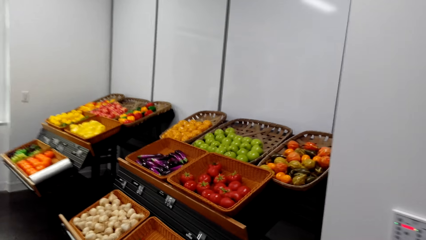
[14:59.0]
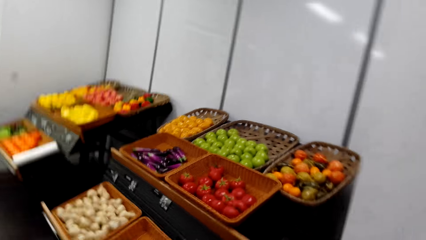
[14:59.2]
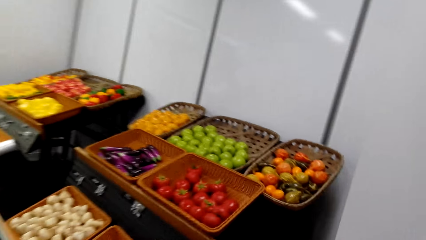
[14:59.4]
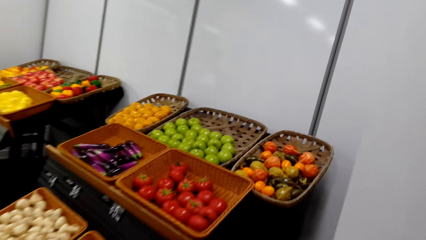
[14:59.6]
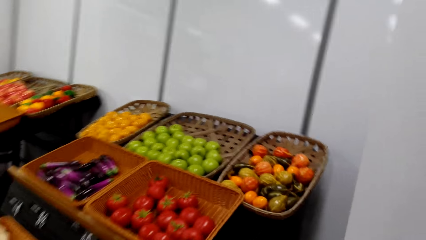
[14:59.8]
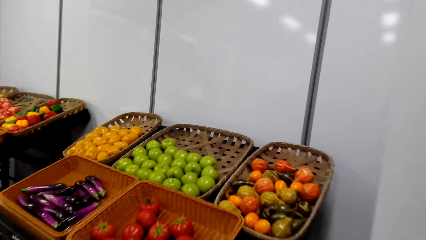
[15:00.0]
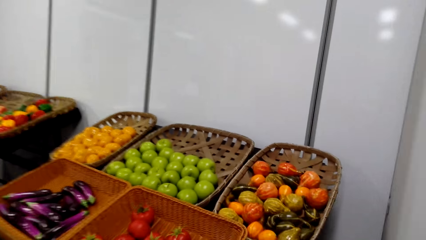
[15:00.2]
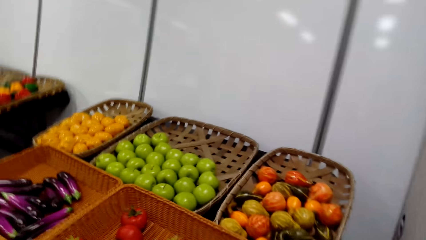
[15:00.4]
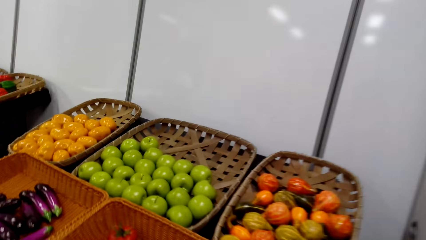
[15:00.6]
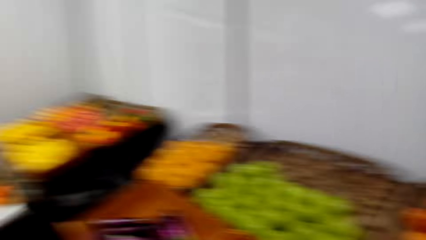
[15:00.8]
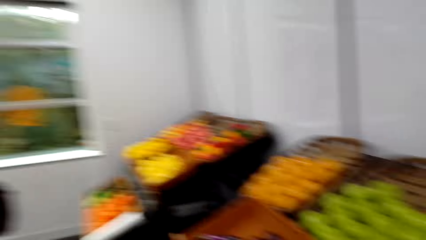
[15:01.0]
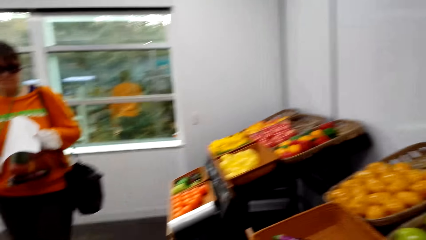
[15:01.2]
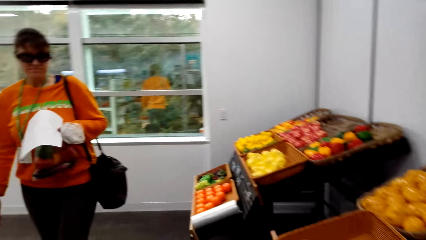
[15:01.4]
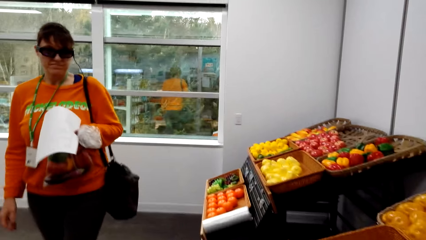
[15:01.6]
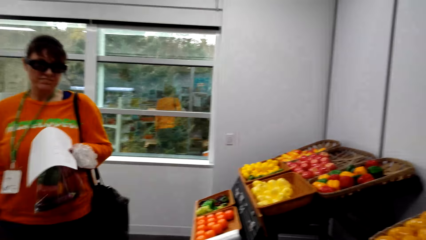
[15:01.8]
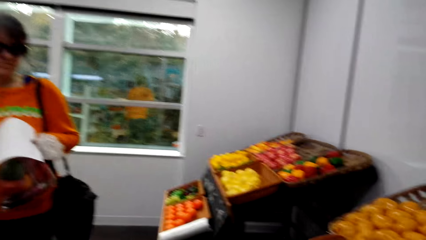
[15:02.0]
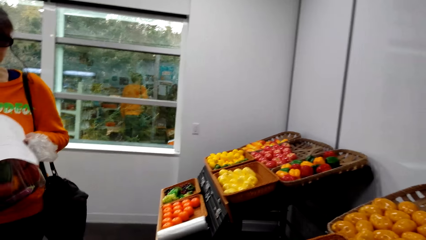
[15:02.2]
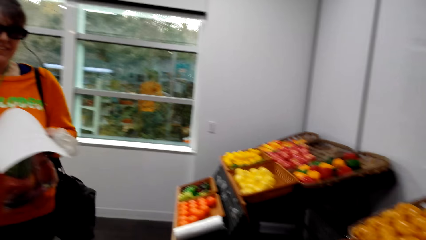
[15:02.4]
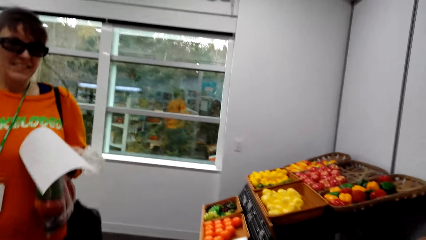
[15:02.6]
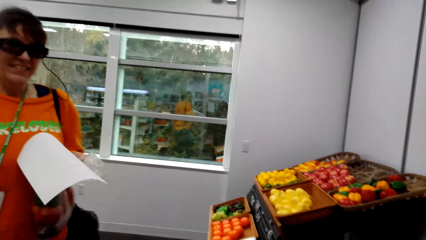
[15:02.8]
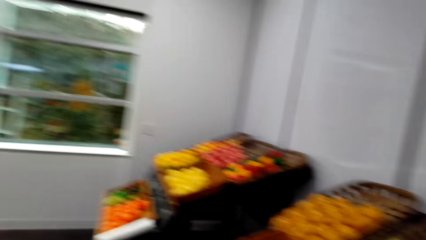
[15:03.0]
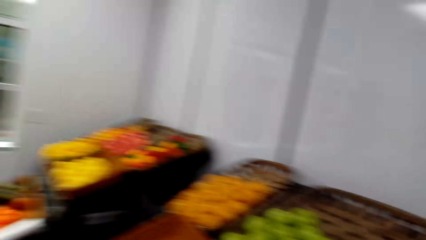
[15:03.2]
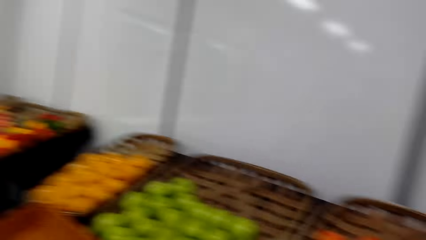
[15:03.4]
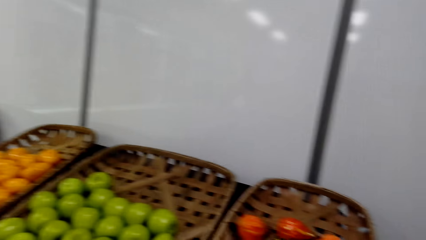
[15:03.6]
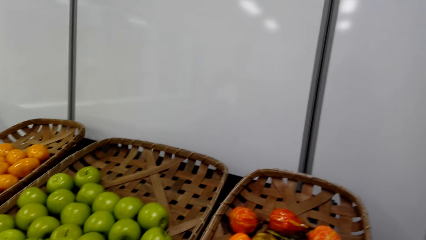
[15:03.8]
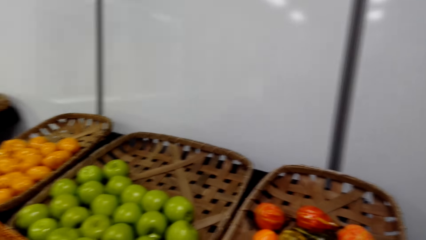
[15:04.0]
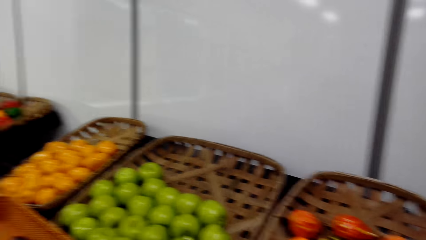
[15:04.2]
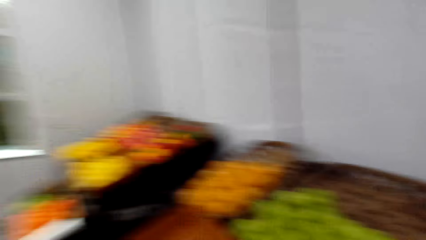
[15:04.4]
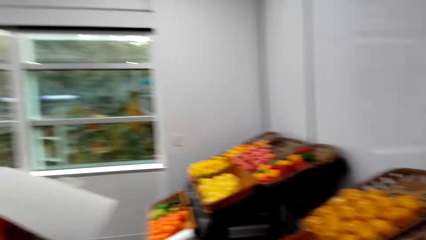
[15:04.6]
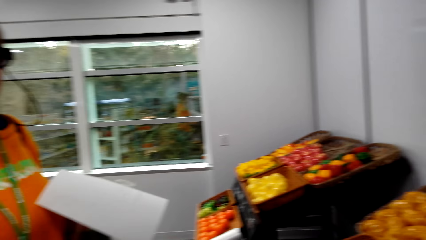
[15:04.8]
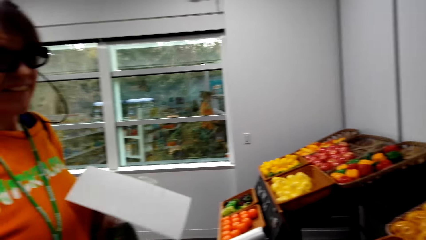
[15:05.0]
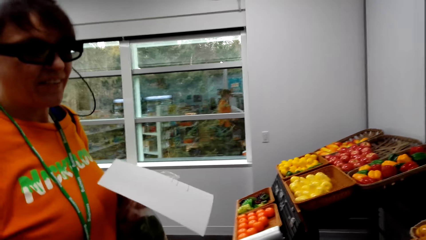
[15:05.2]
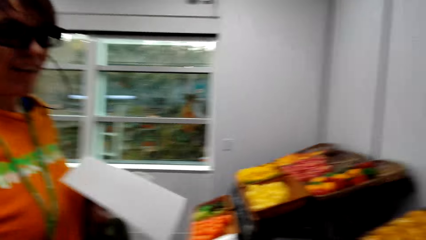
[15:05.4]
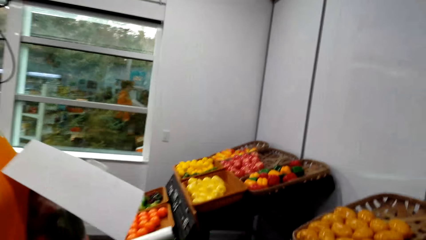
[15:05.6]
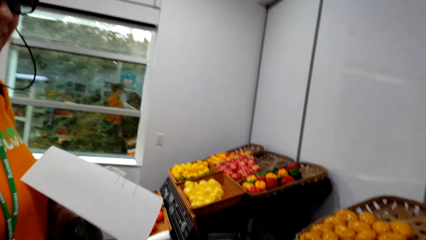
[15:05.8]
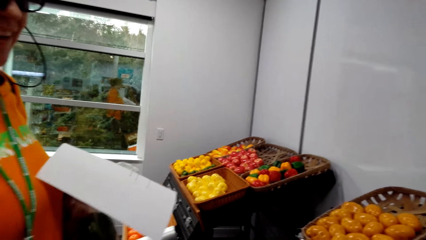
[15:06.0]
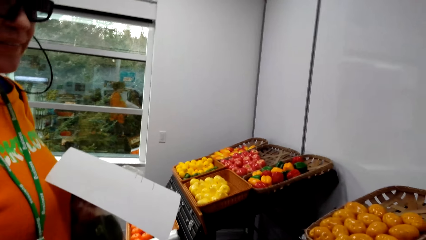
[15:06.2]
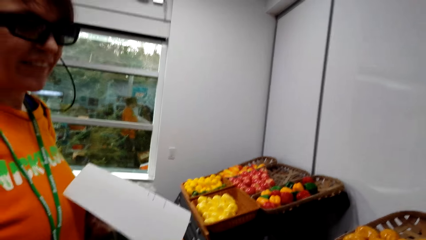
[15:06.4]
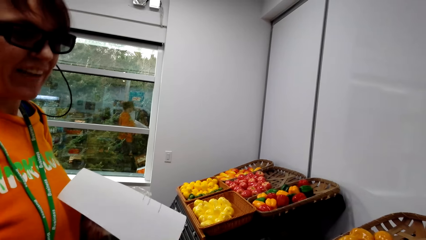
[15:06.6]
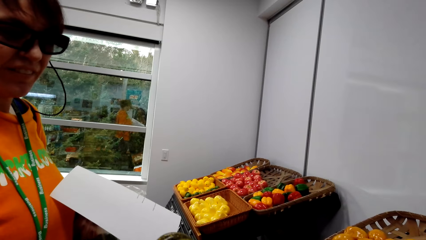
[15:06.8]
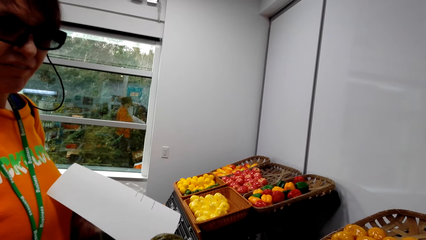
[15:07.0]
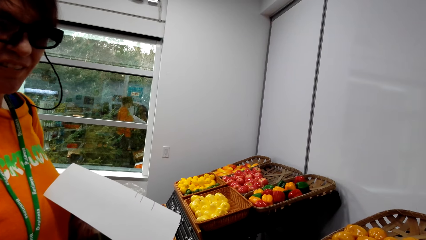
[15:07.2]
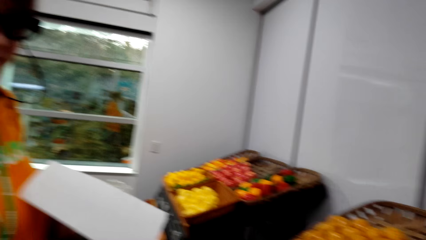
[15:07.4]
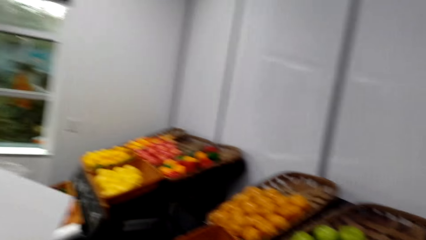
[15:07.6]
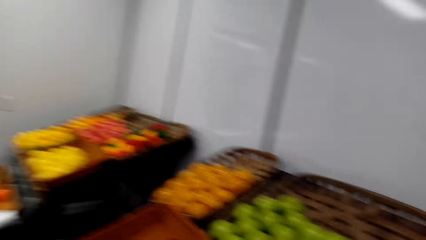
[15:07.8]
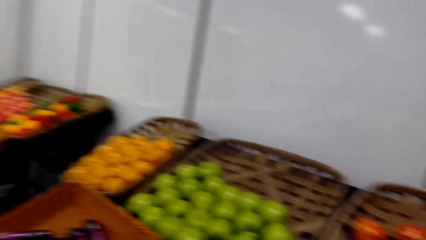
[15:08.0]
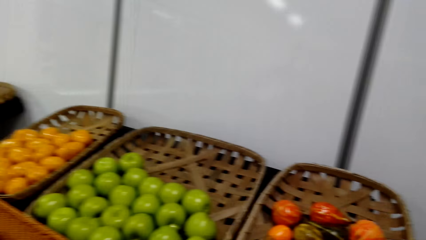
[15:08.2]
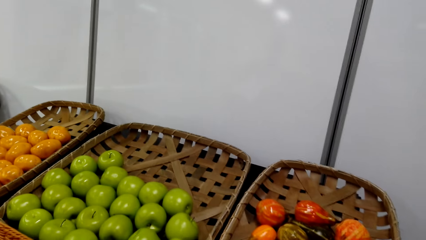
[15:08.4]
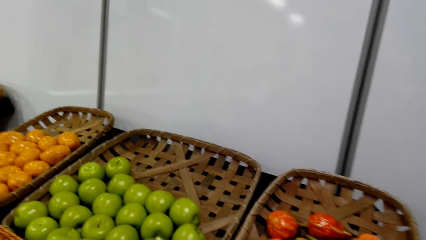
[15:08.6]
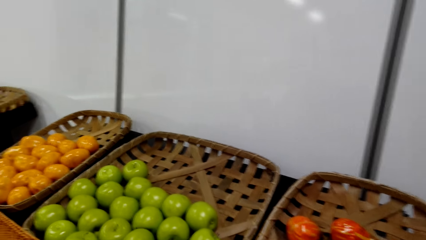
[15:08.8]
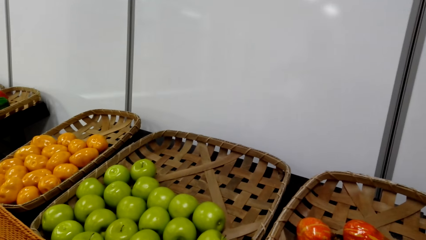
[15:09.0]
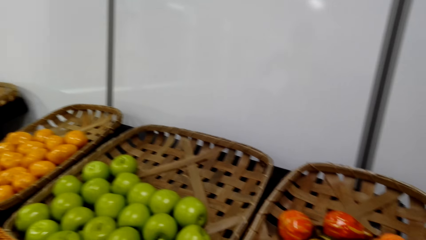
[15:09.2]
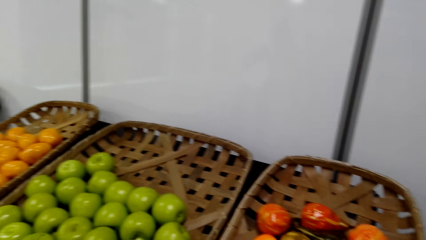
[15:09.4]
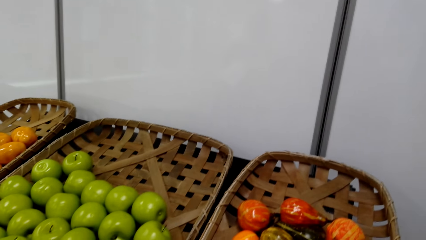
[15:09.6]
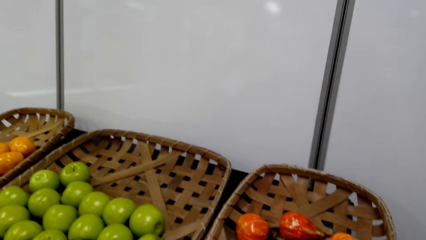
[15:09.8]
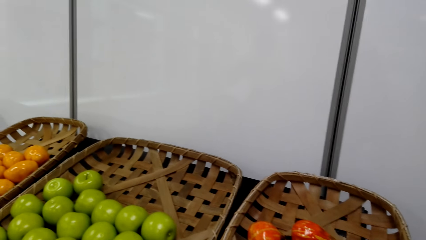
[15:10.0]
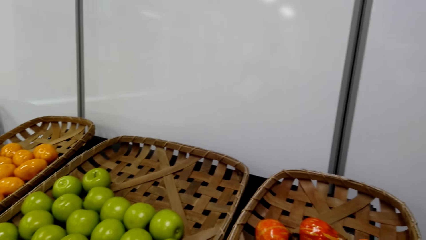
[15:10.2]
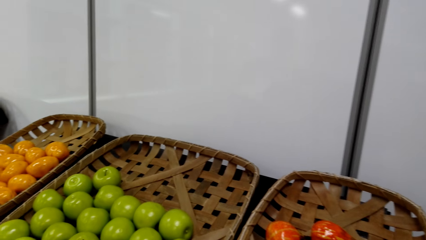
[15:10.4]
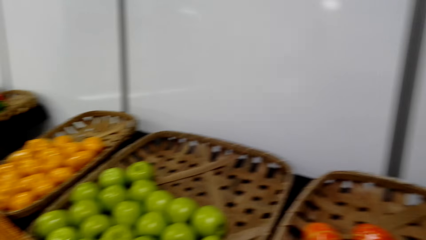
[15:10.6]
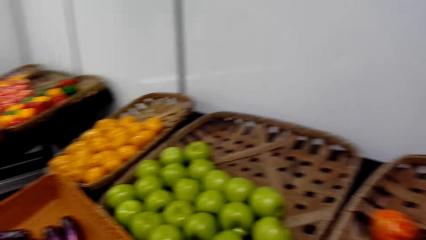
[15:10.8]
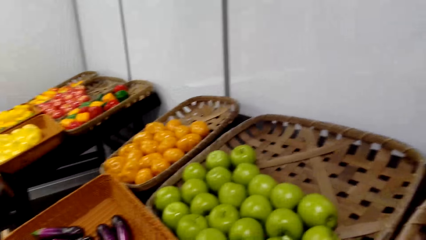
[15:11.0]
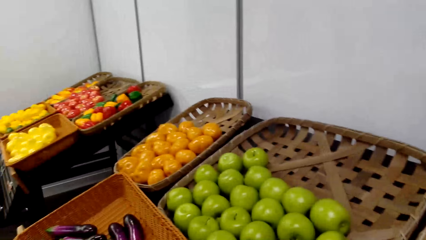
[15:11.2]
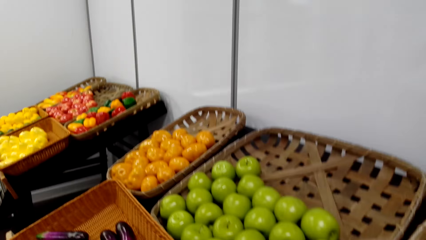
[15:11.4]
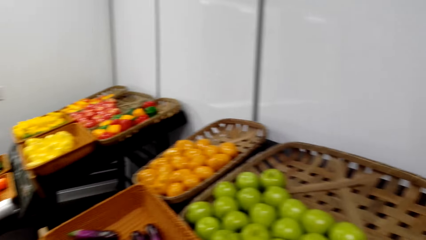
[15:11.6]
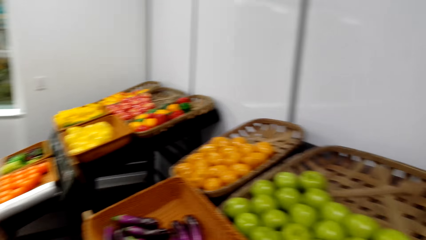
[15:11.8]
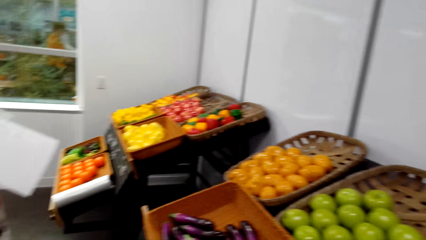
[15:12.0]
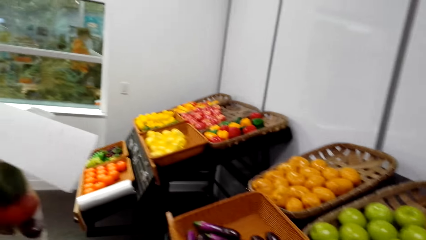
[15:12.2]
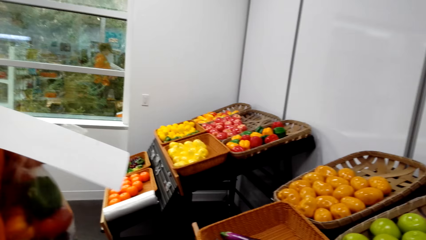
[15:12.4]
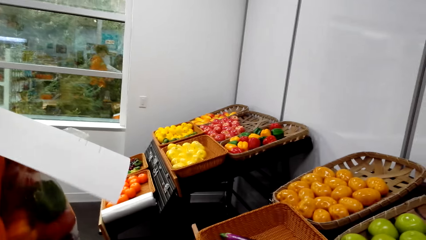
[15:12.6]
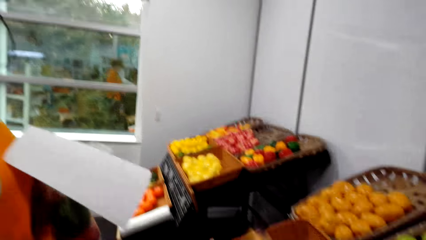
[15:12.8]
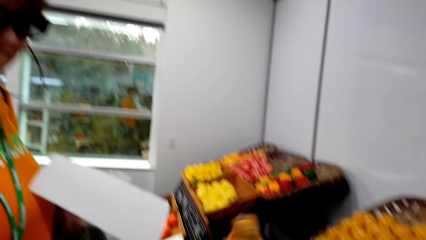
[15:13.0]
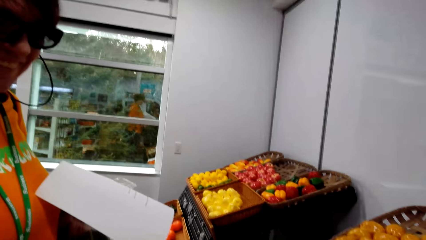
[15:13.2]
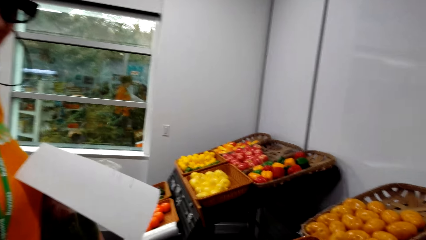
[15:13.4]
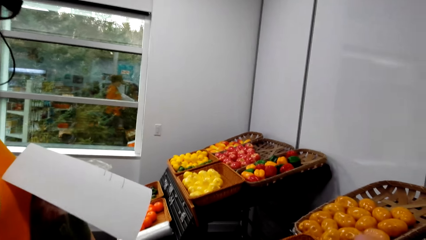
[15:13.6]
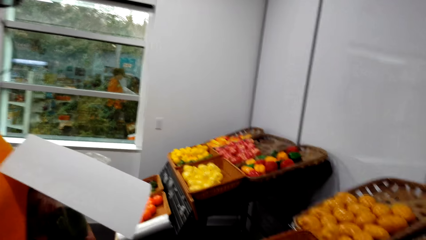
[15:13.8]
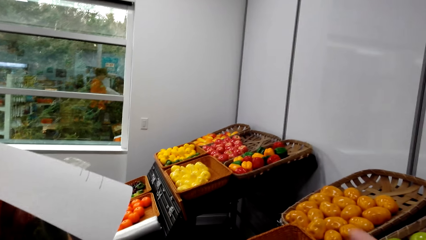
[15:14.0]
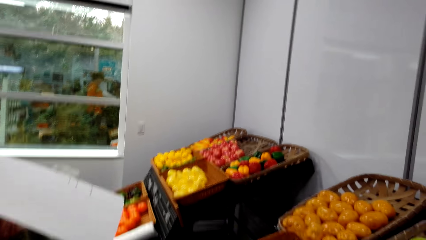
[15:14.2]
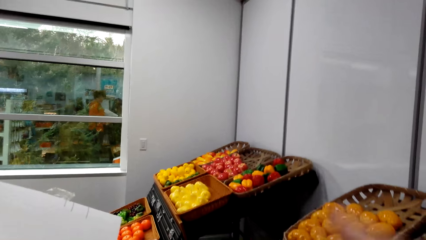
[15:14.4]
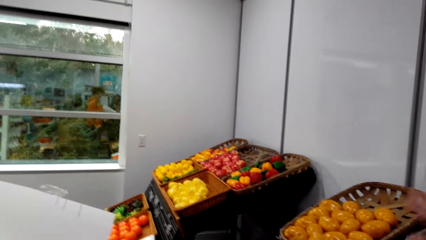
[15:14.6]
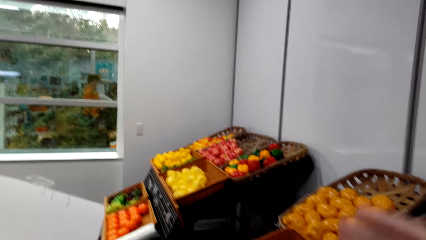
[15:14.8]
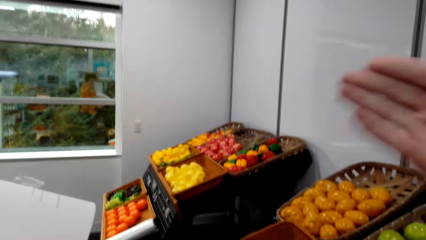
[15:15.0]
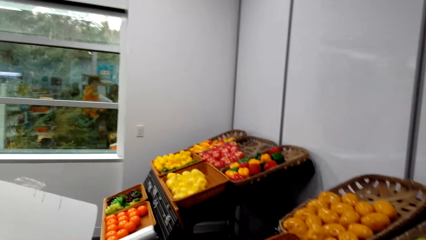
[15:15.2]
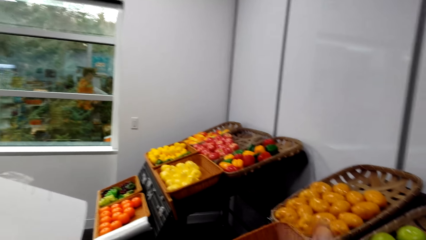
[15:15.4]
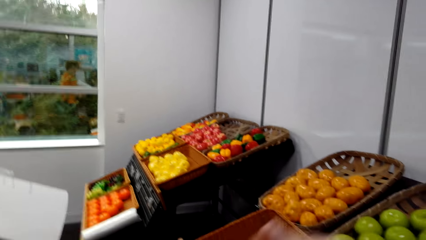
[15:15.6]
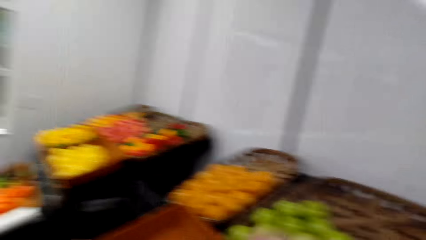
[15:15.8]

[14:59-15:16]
A woman walks on the floor. The camera wearer stands on the floor. The woman stands on the floor. The camera wearer stands on the floor. The woman stands on the floor.
